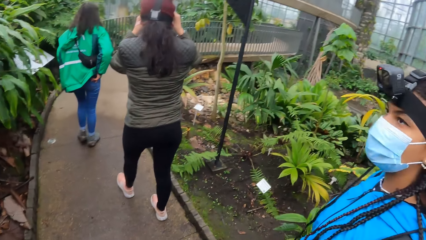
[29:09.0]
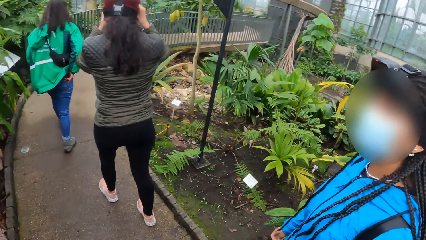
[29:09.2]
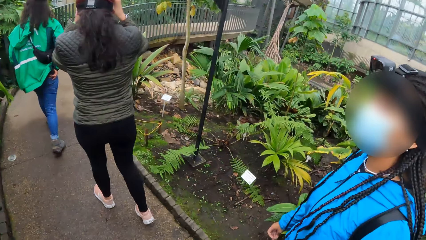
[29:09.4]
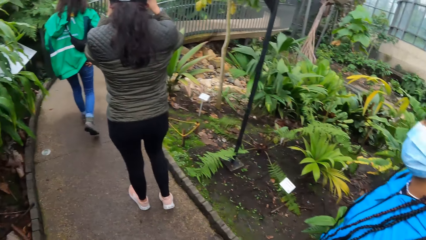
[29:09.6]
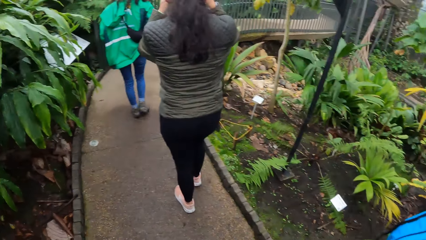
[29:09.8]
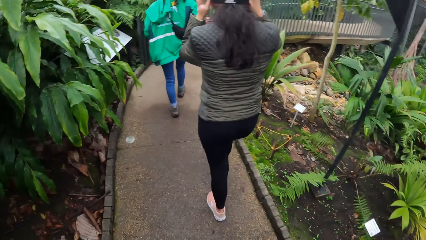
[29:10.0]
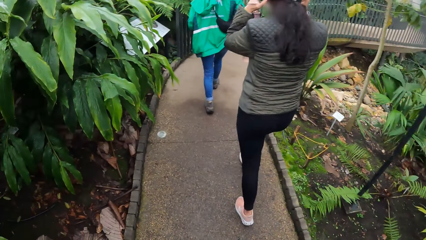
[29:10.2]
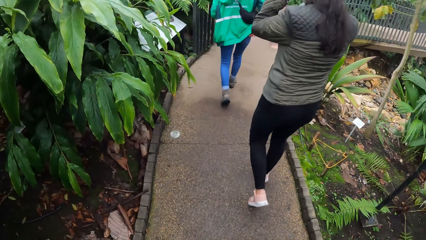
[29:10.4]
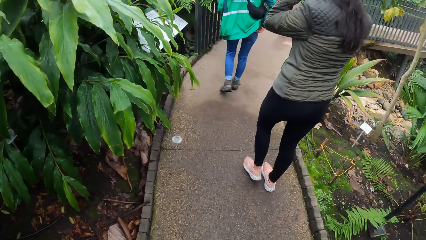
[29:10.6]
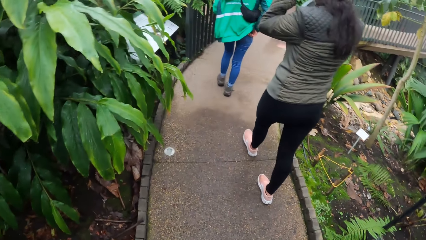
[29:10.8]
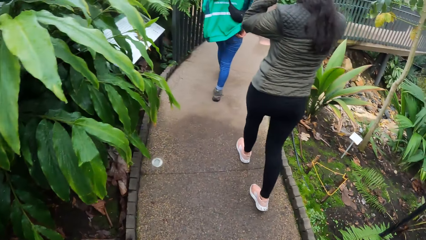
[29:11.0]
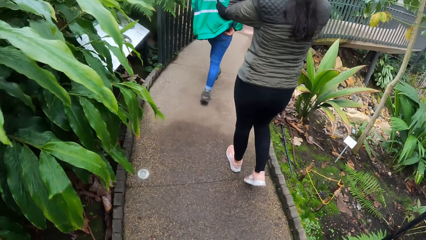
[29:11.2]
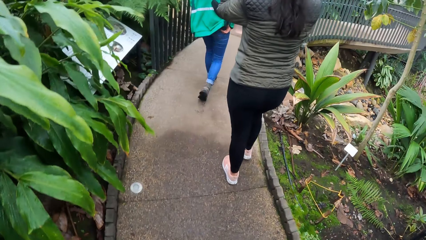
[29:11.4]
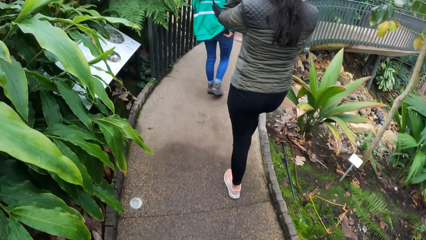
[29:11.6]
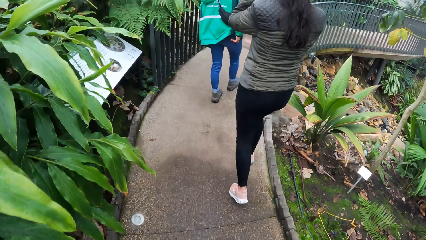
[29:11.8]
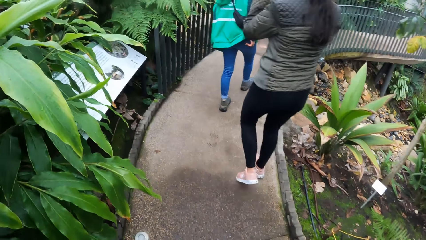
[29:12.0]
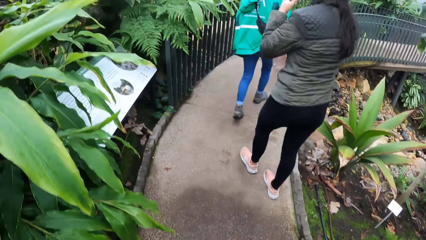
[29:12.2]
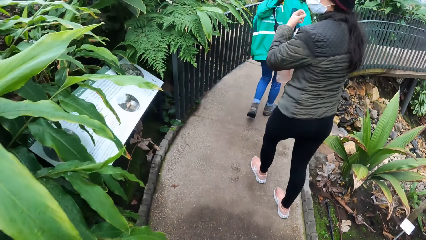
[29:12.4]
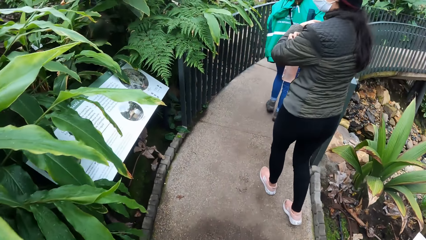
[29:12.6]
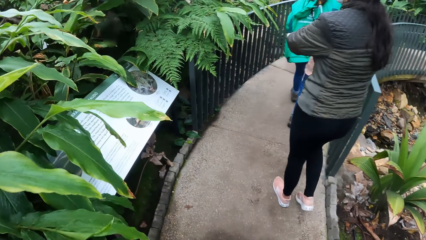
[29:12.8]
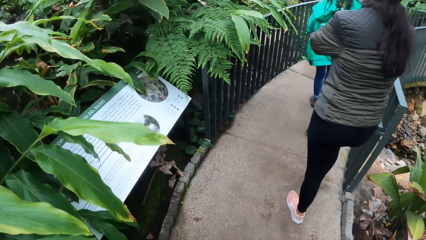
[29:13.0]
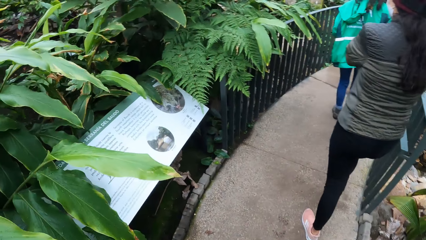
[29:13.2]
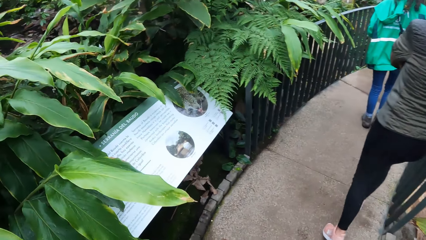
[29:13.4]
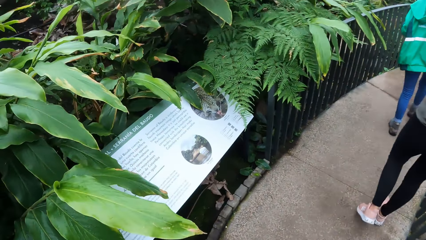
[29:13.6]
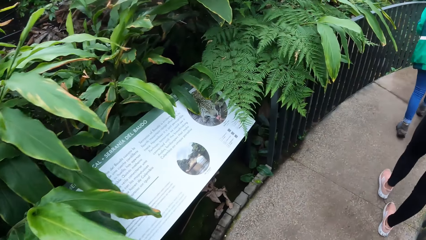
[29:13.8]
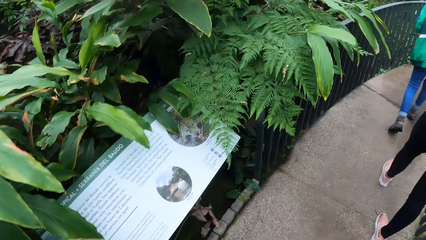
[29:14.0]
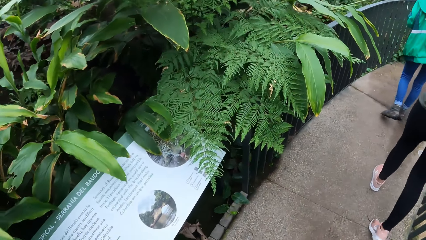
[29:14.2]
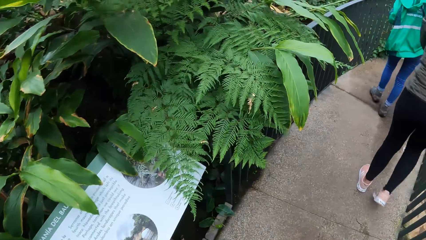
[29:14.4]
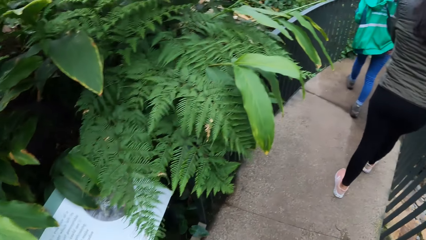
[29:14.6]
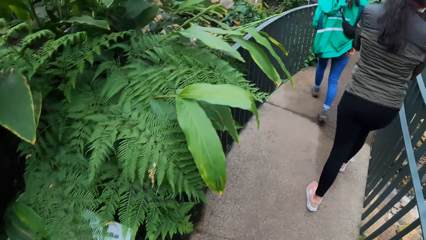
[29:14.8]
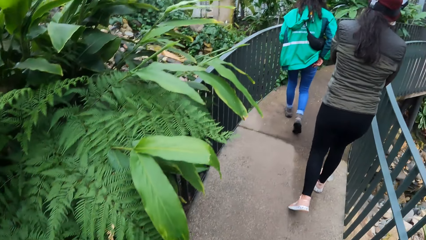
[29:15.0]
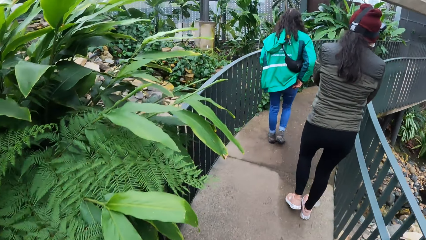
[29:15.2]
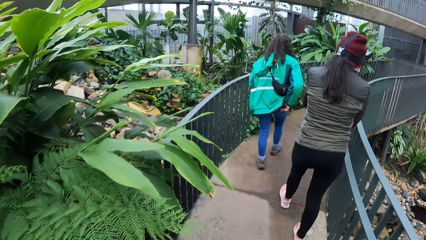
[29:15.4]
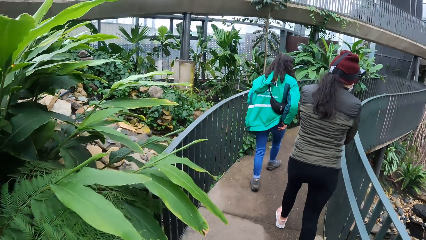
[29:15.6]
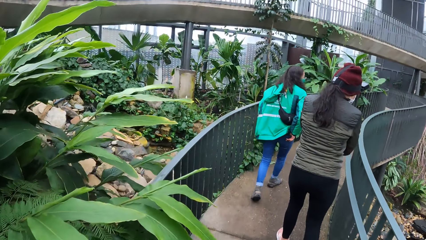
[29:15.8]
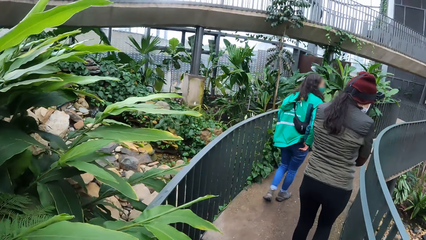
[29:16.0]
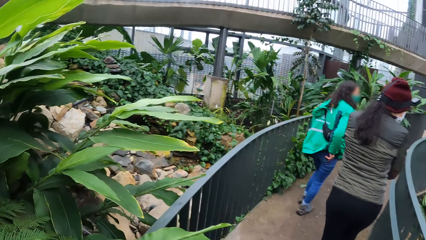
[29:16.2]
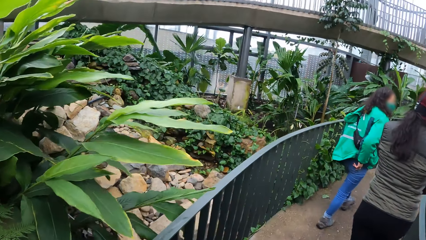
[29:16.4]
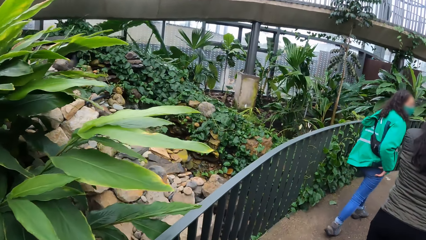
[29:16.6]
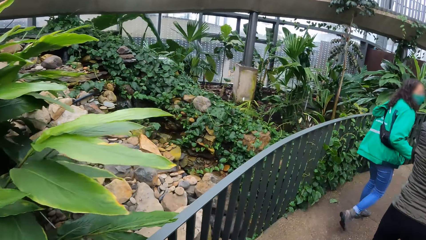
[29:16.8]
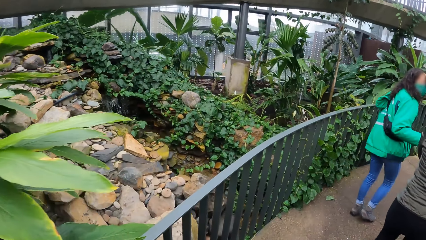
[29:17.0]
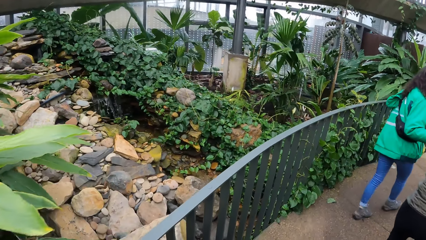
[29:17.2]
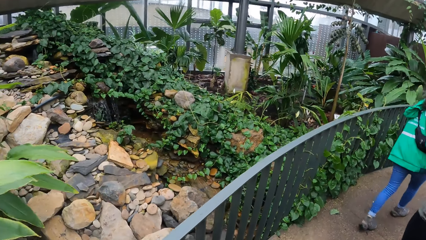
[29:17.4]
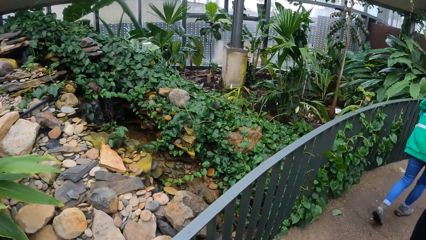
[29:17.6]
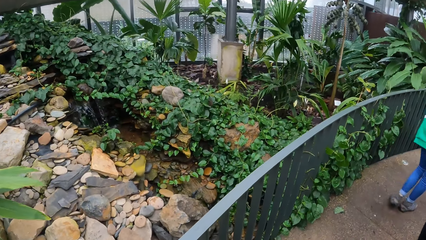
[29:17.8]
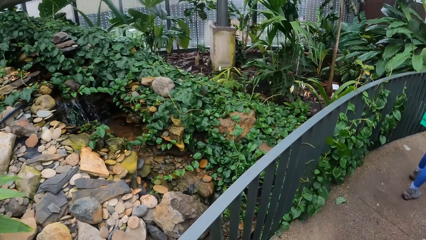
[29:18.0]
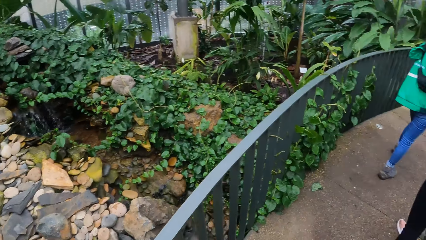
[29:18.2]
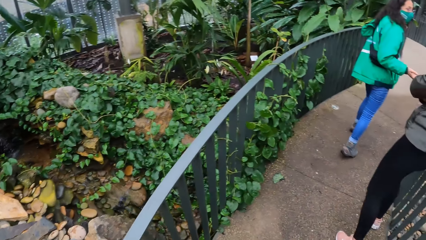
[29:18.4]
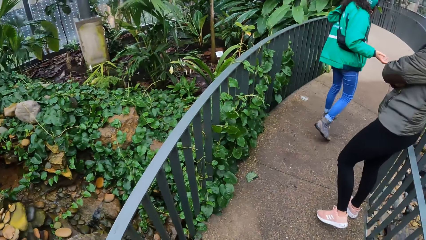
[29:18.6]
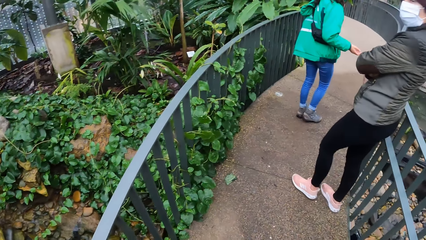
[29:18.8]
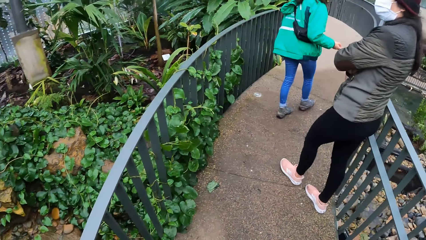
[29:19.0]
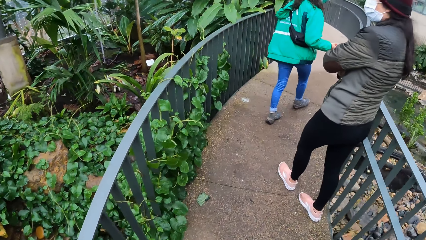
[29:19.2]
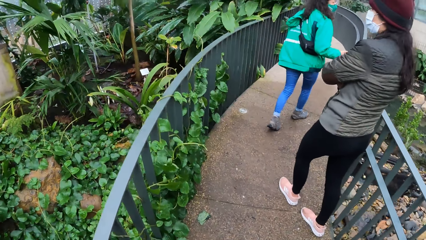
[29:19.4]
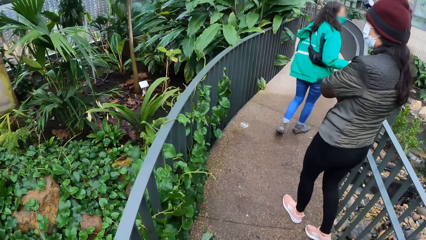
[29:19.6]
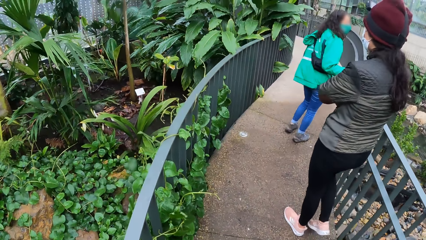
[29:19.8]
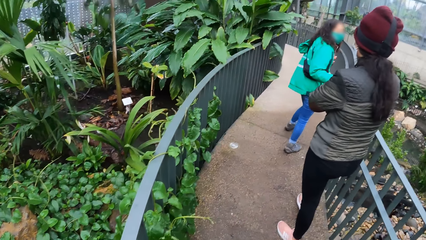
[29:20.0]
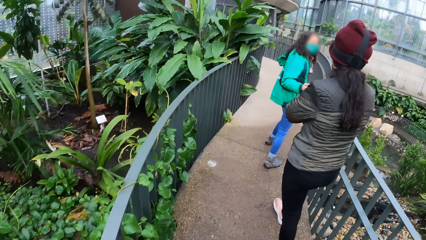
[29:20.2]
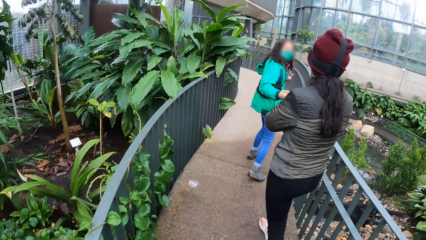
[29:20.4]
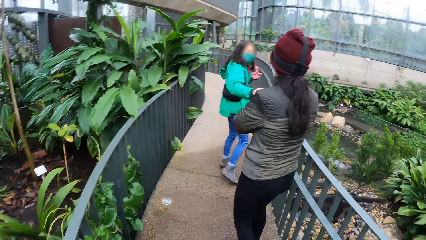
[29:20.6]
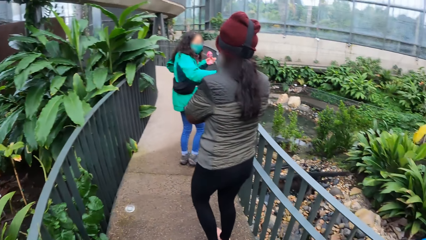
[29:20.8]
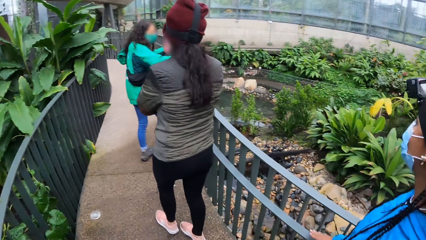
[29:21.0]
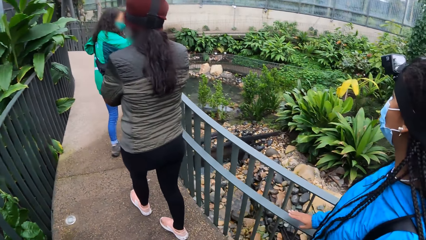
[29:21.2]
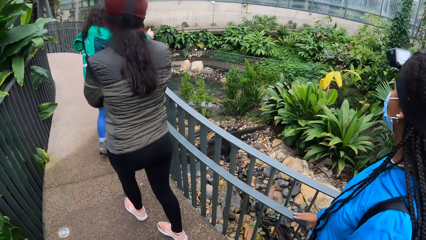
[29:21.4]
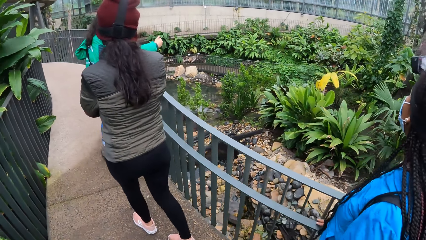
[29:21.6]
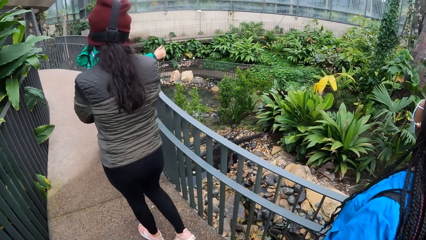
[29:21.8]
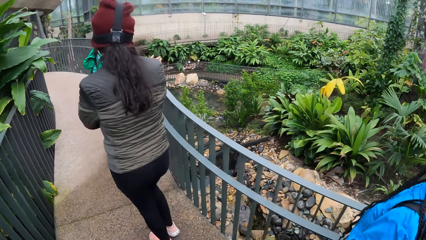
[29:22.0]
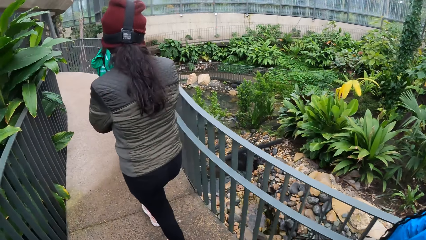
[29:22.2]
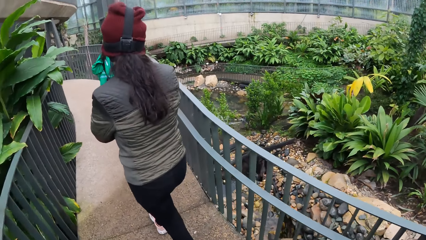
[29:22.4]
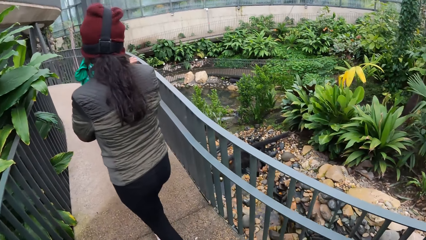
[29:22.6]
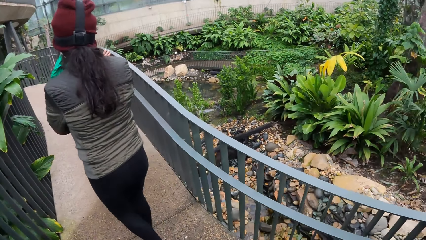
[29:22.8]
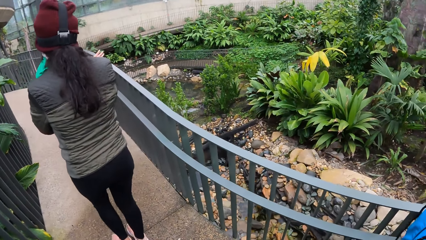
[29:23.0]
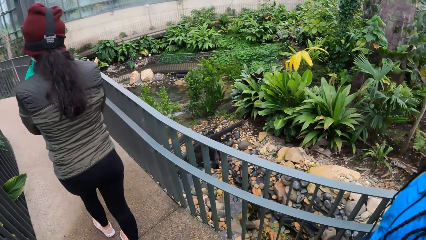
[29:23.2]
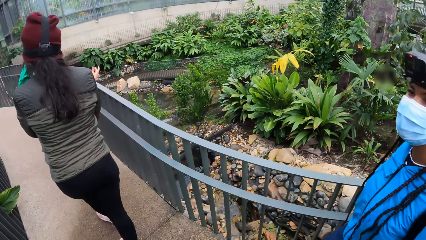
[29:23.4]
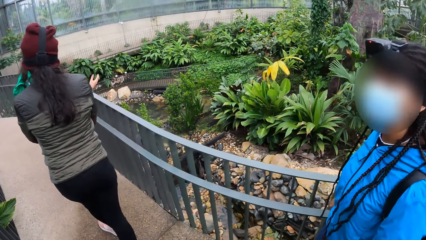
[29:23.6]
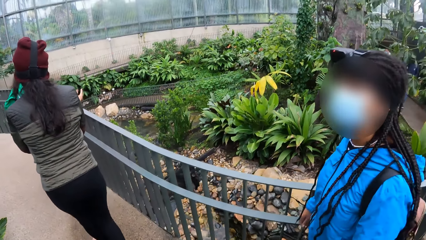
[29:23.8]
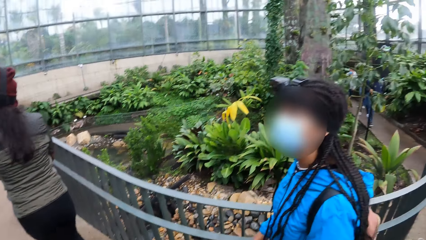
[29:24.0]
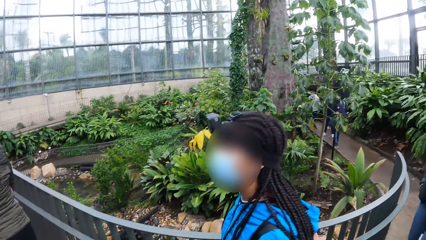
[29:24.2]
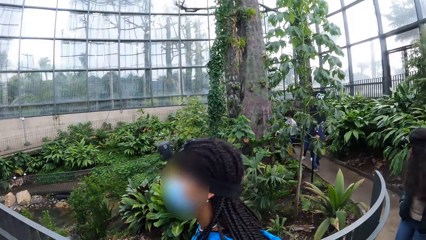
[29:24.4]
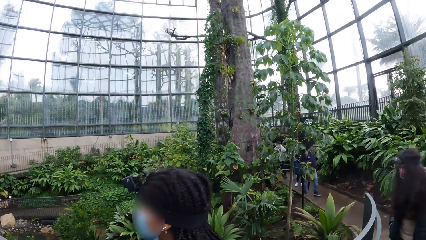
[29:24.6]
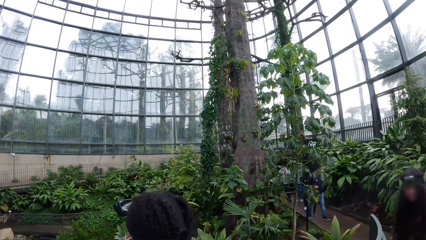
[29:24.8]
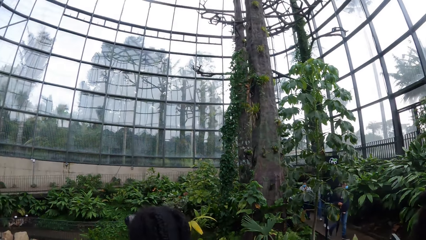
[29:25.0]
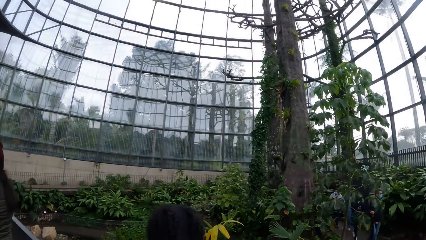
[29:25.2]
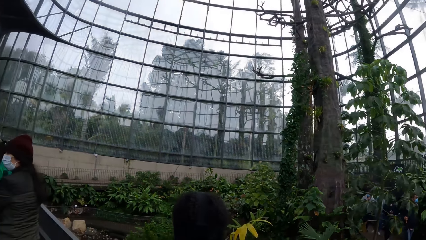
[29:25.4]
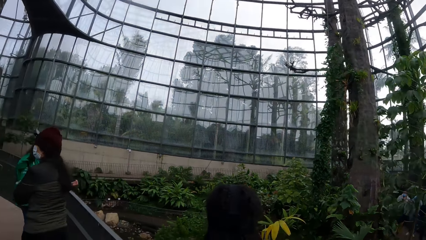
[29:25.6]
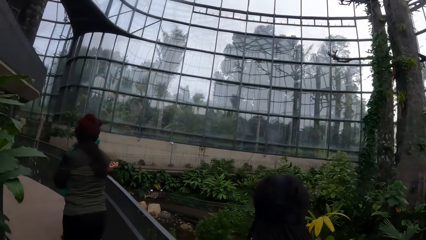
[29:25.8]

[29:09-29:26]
The camera wearer walks behind a person, another person and a third person.
